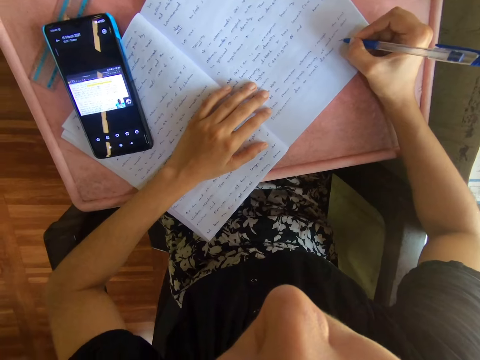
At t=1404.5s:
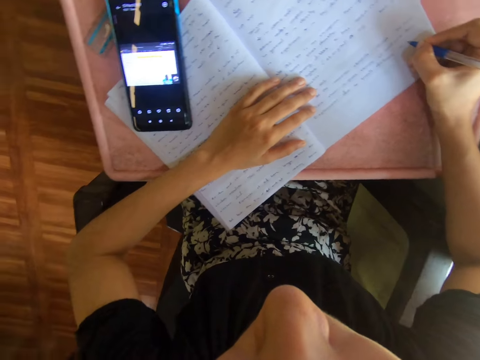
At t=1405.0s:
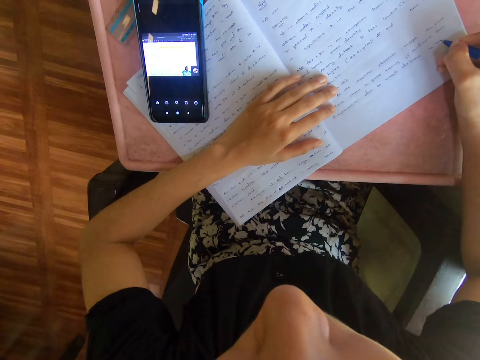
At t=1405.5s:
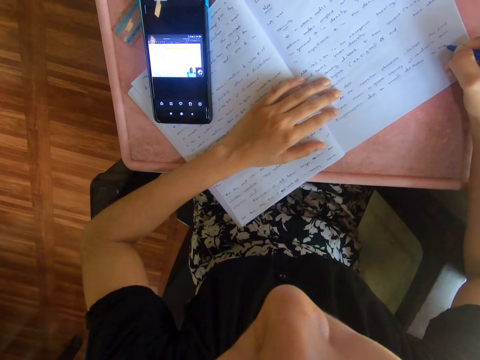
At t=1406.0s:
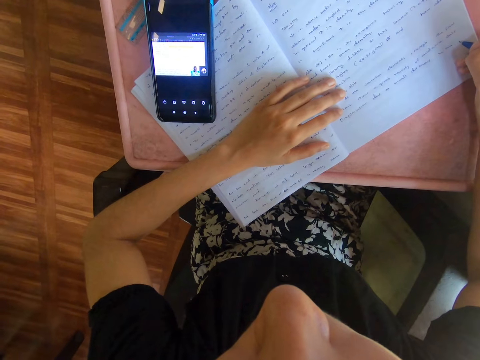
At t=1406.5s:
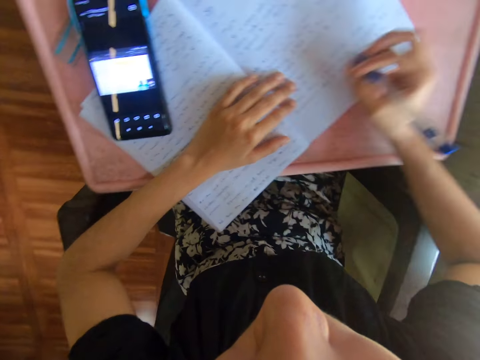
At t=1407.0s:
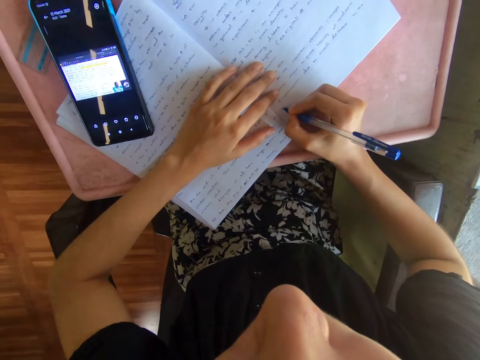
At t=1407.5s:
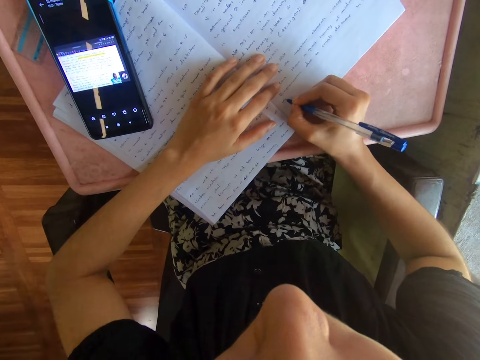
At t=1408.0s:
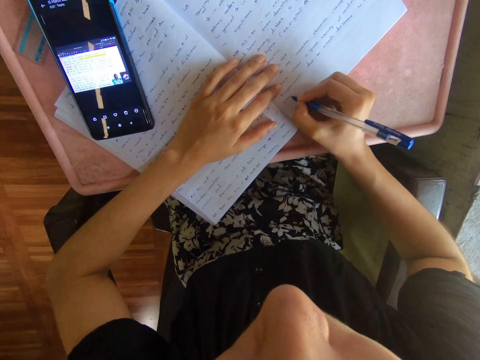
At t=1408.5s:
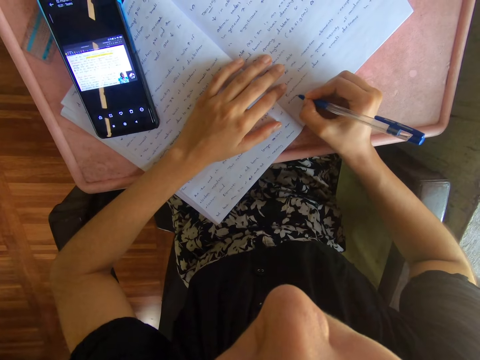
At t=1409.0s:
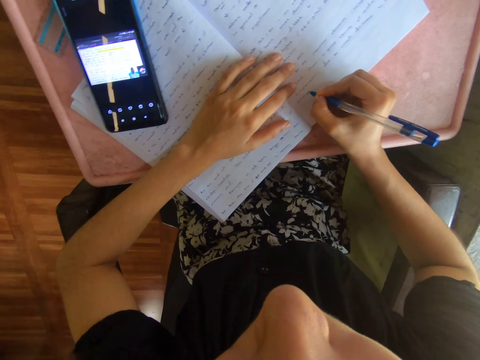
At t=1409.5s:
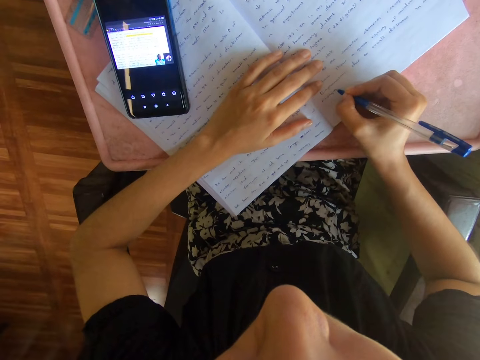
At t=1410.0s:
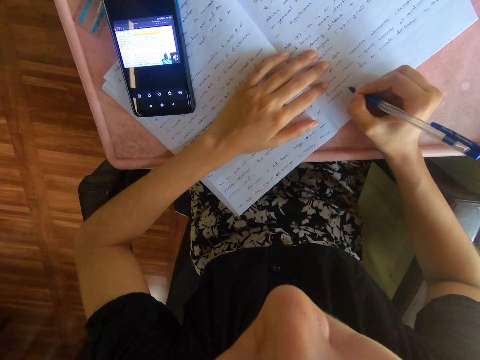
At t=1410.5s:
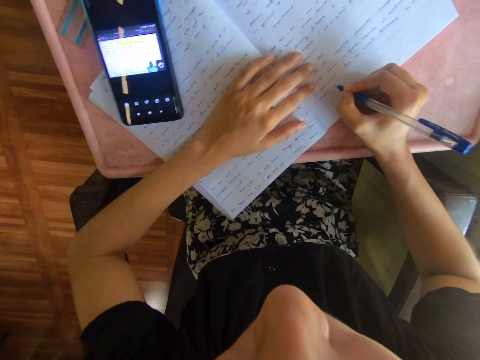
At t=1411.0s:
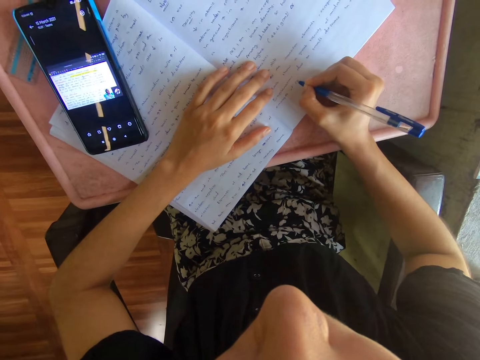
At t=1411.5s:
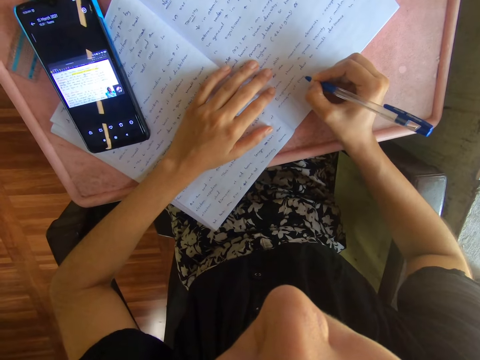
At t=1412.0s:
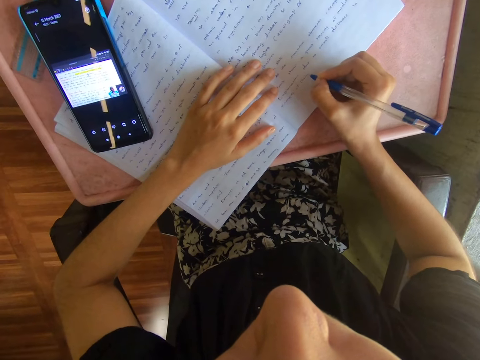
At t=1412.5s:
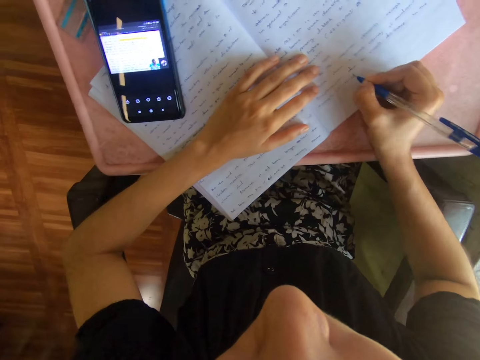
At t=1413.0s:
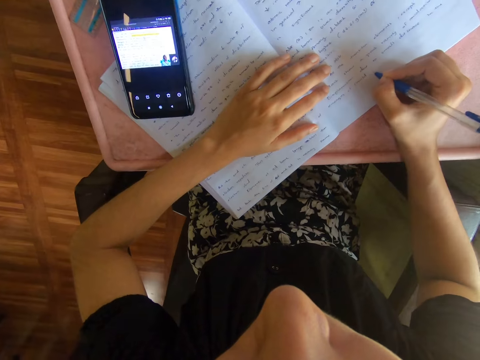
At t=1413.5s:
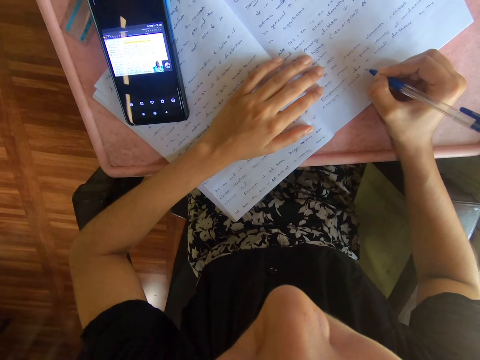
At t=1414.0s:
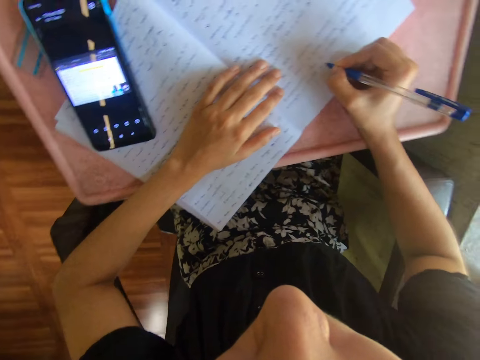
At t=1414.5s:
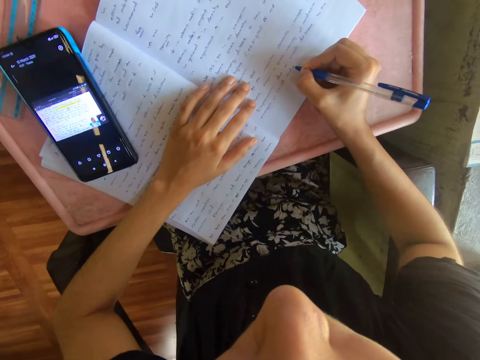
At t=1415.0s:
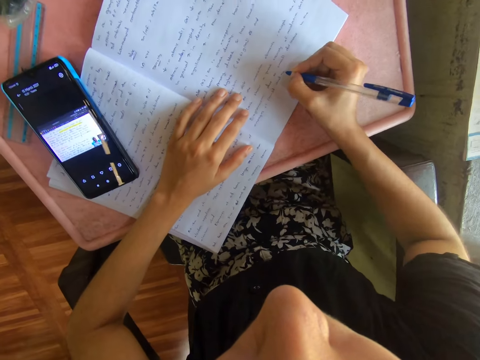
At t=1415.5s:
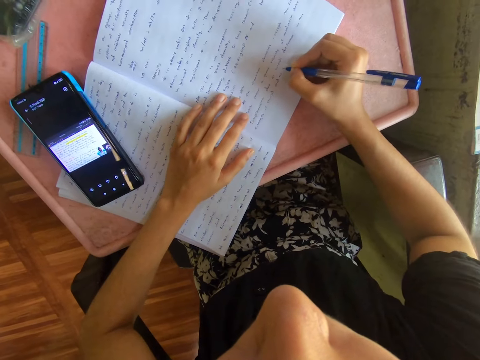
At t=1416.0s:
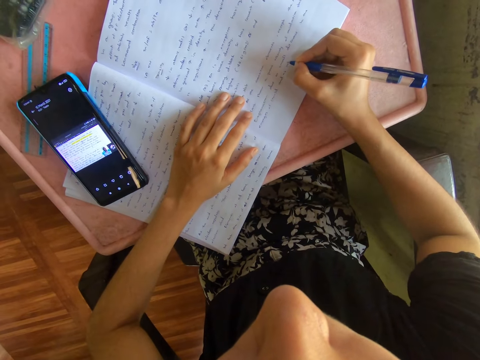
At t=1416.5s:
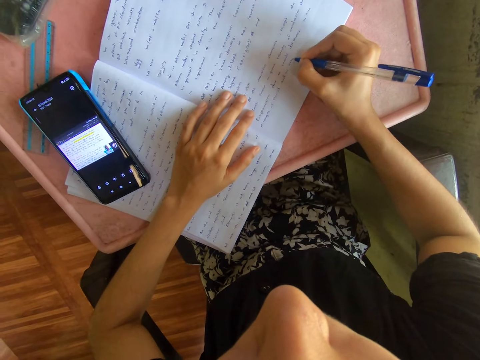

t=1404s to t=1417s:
The camera wearer looks at the phone. They write on the book. They look at the phone. They write on the book. They look at the phone. They write on the book.

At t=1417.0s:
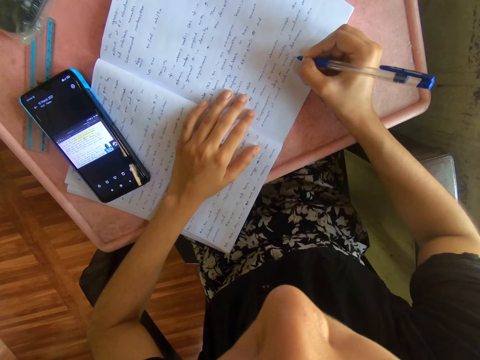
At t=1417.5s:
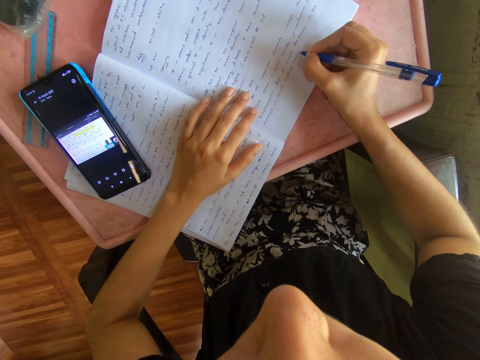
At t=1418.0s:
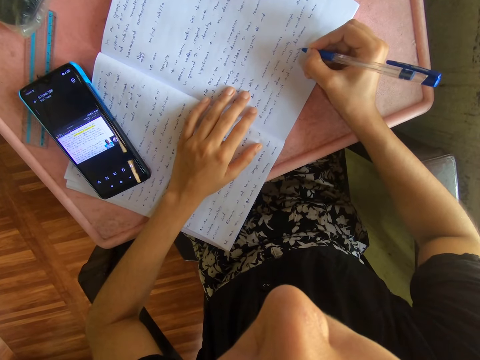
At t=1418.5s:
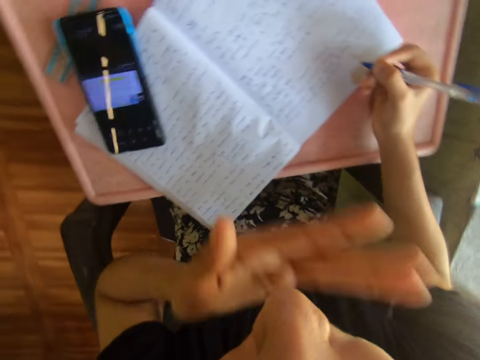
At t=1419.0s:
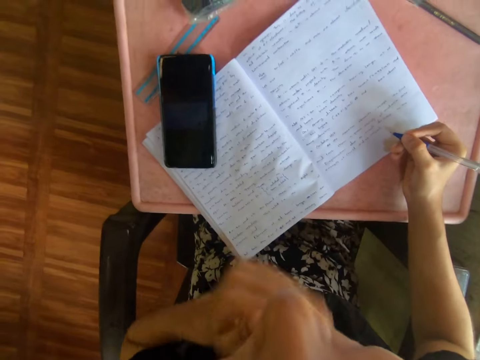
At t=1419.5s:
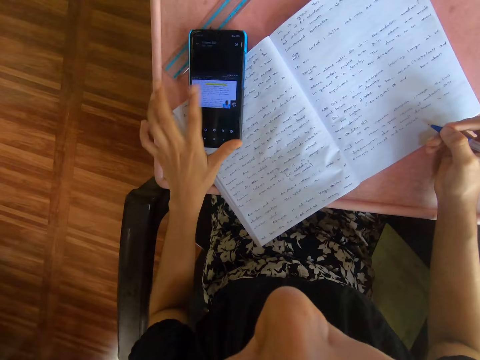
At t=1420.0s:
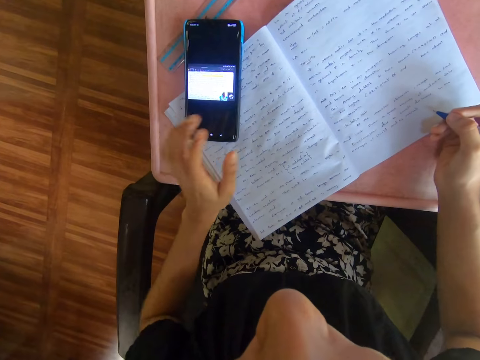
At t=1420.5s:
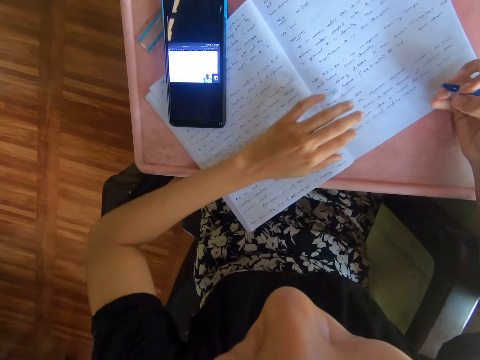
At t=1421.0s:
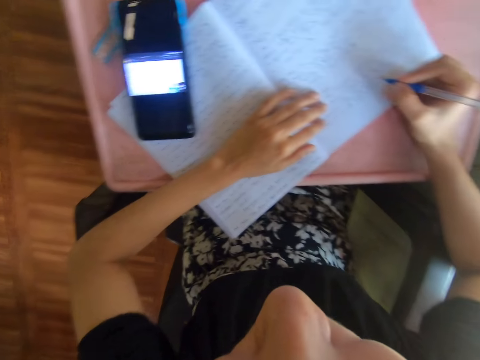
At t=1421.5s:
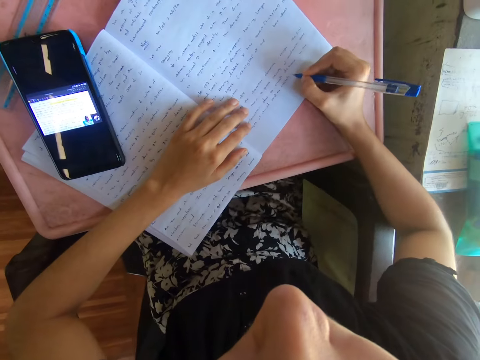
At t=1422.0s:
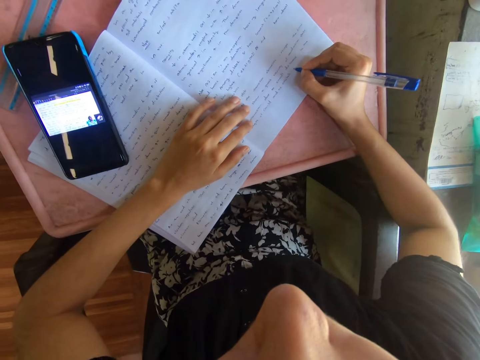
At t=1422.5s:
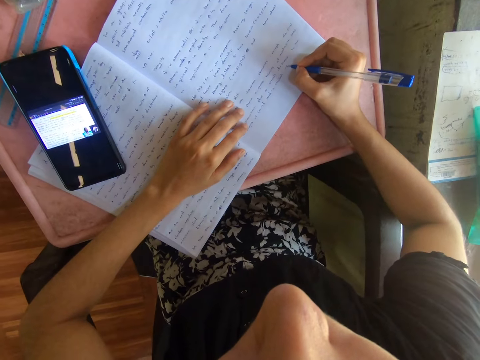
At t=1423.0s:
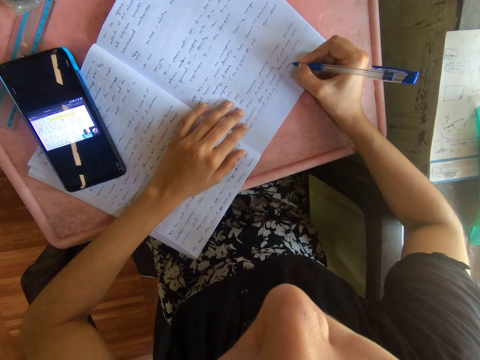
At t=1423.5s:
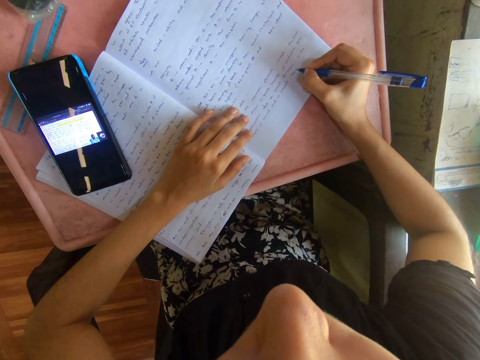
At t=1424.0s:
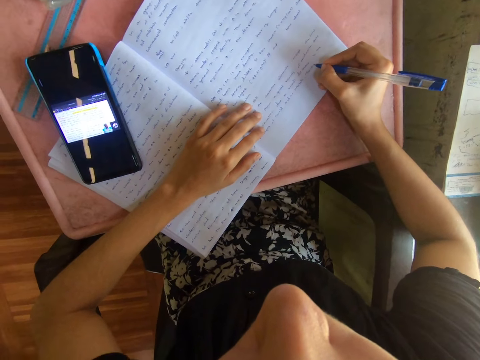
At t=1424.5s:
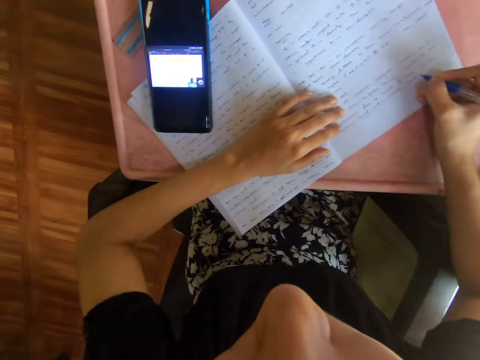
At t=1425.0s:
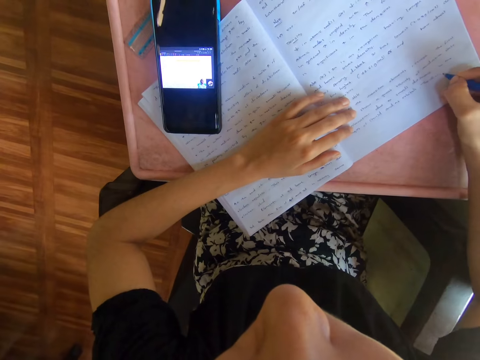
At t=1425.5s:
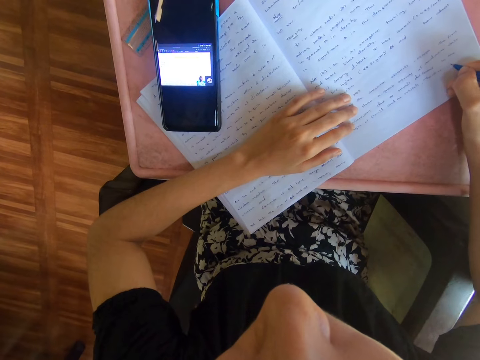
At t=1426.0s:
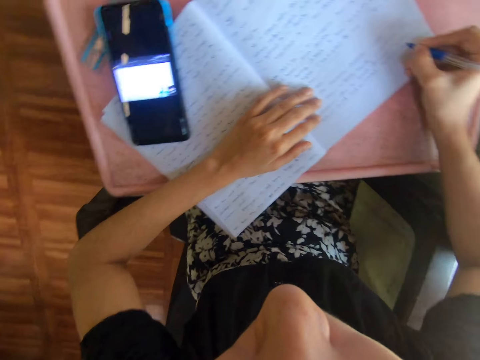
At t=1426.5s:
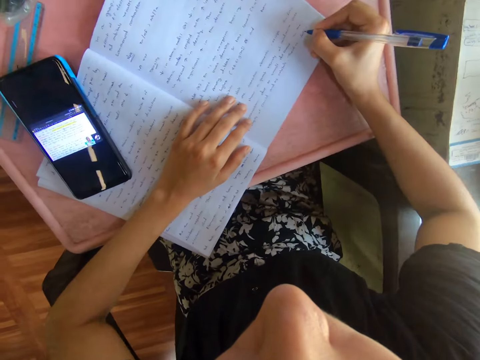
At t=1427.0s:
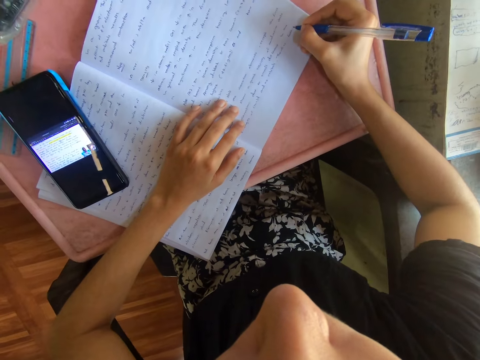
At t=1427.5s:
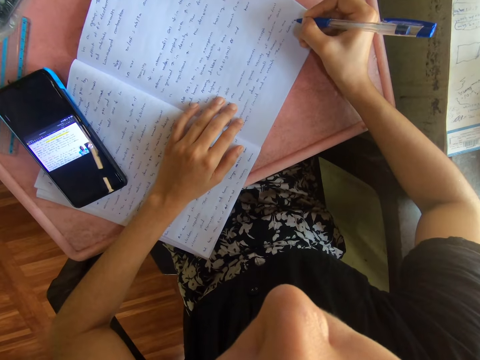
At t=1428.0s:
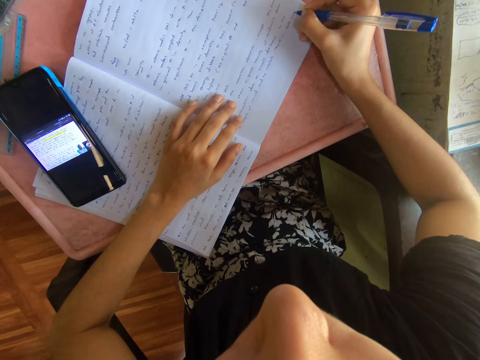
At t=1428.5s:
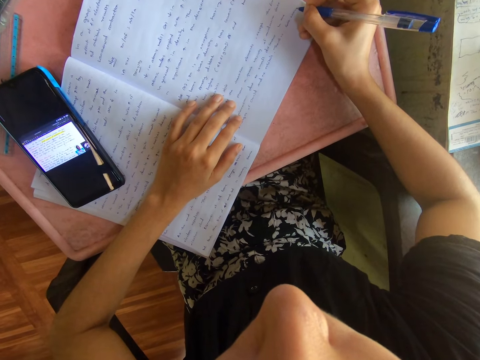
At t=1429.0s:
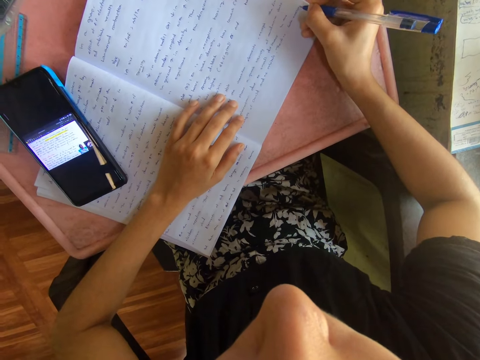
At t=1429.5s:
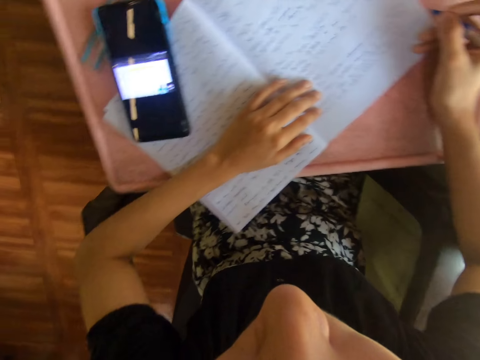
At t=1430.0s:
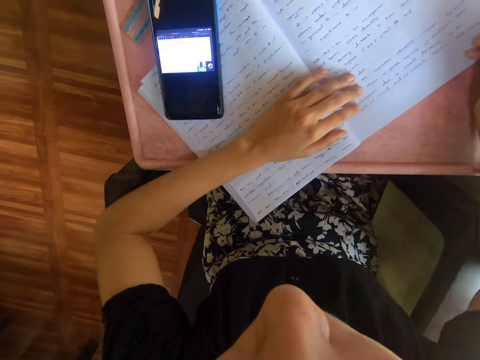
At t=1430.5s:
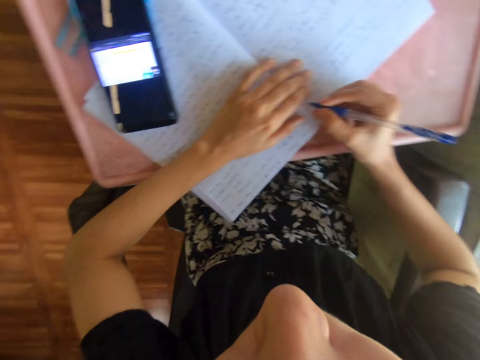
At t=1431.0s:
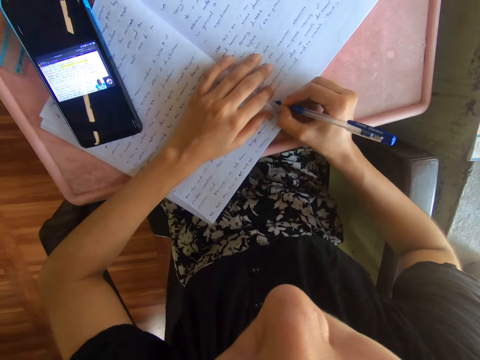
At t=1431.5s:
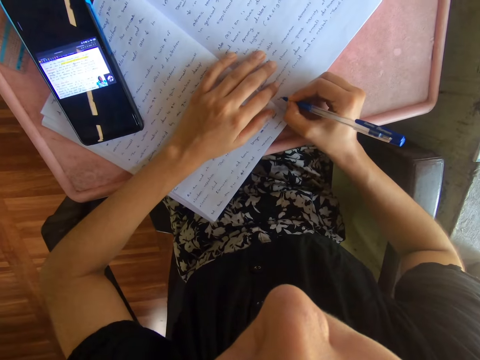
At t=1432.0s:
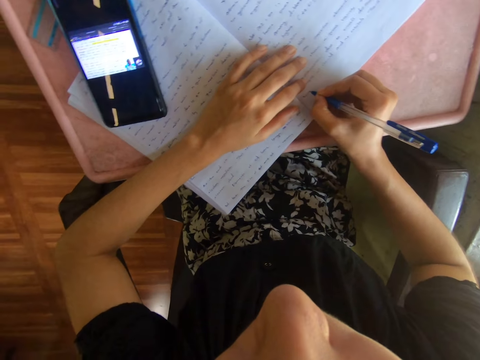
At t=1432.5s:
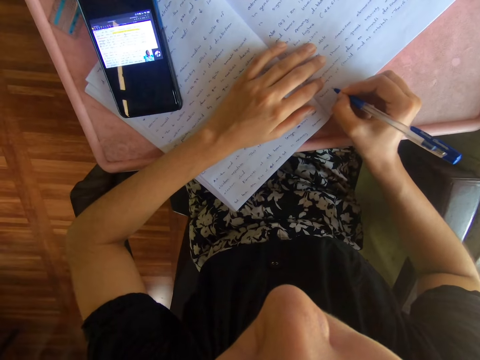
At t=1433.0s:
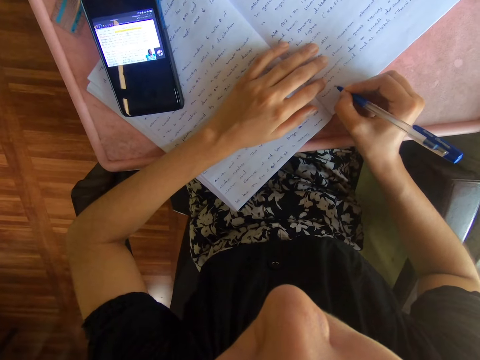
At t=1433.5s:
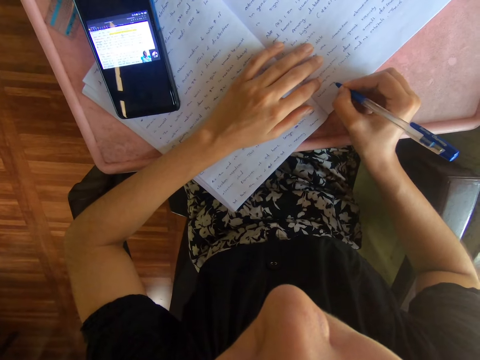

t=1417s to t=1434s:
The camera wearer wipes the face with the hands. She touches her face. She presses her phone. She scrolls on the cellphone. She writes on the book on top of the table with a pen. She looks at the phone. She writes on the book. She looks at the phone. She writes on the book.
